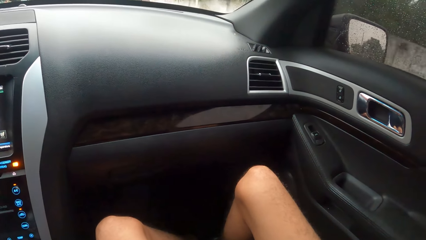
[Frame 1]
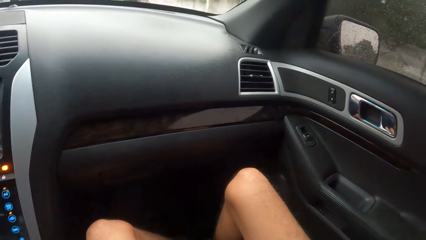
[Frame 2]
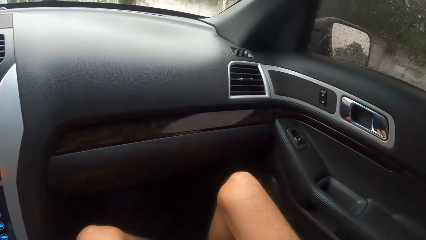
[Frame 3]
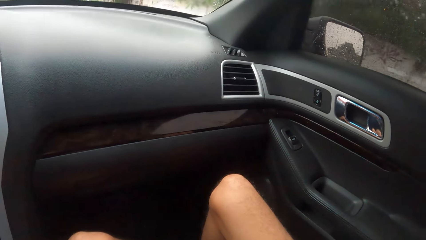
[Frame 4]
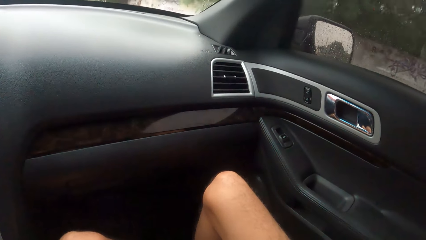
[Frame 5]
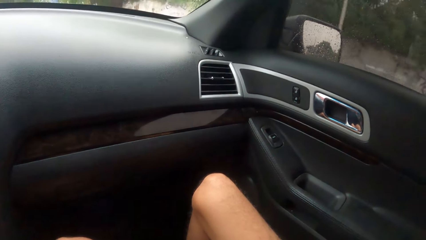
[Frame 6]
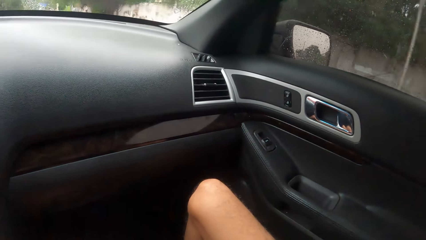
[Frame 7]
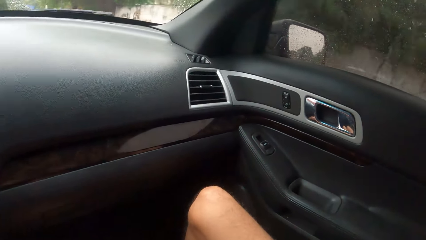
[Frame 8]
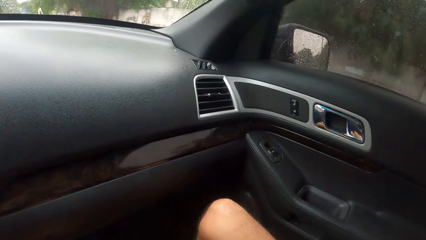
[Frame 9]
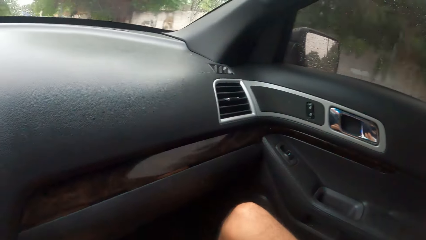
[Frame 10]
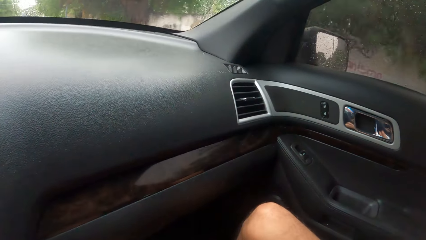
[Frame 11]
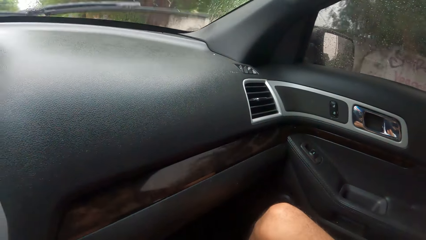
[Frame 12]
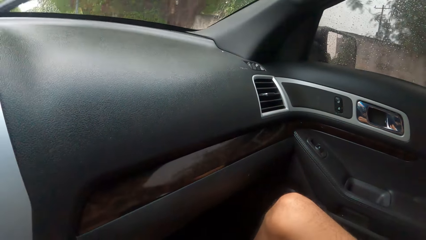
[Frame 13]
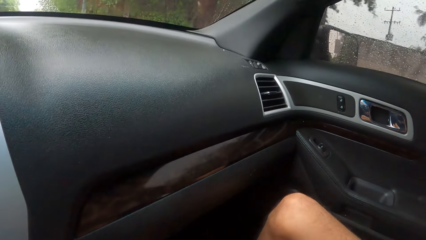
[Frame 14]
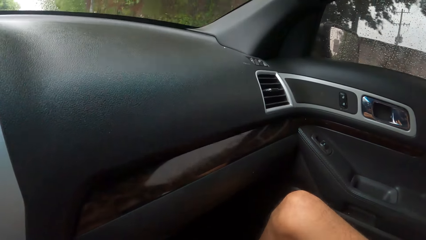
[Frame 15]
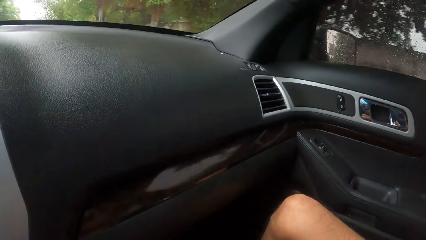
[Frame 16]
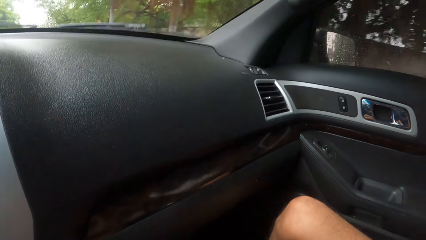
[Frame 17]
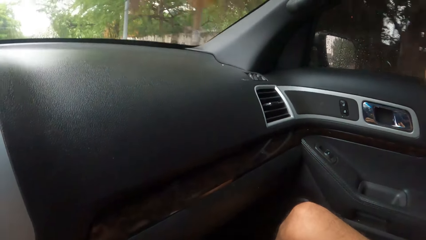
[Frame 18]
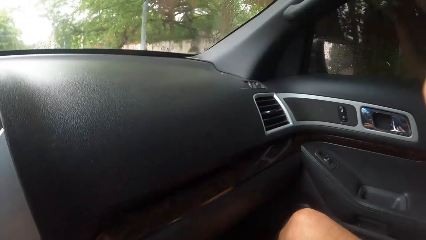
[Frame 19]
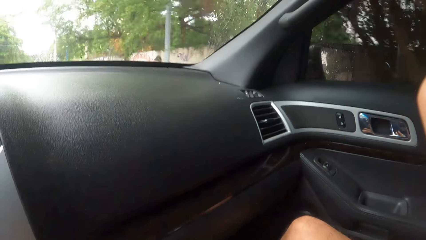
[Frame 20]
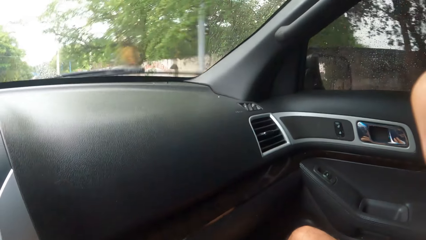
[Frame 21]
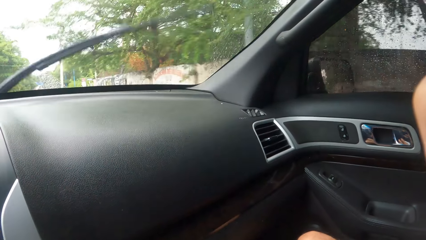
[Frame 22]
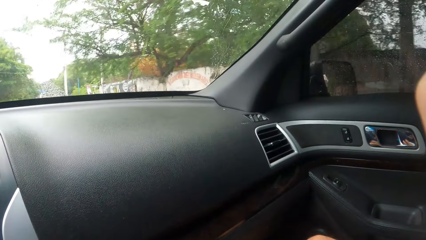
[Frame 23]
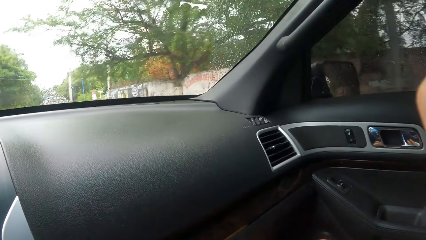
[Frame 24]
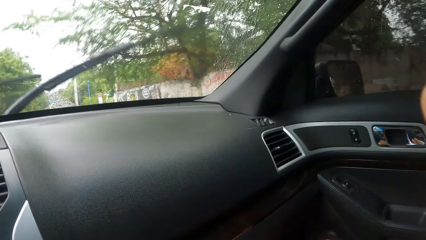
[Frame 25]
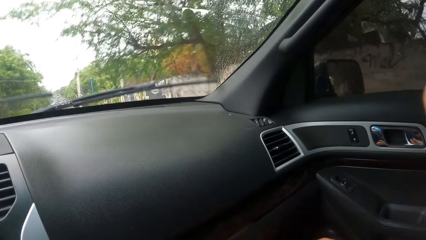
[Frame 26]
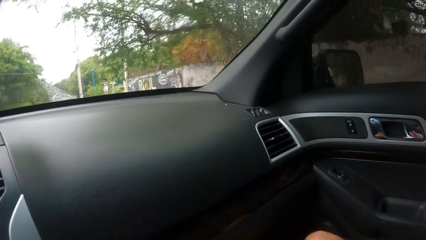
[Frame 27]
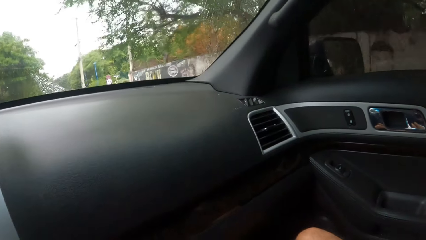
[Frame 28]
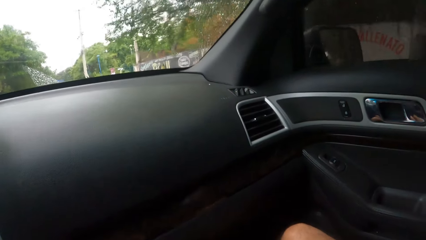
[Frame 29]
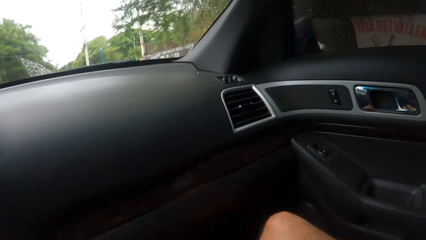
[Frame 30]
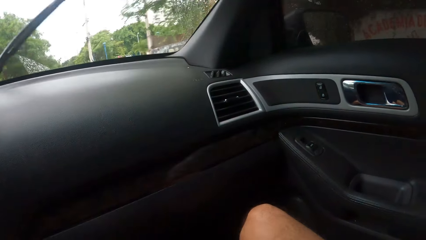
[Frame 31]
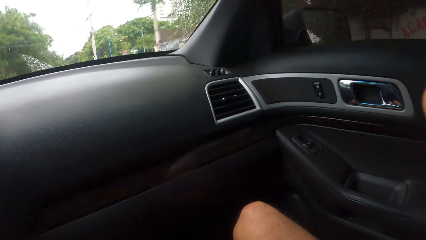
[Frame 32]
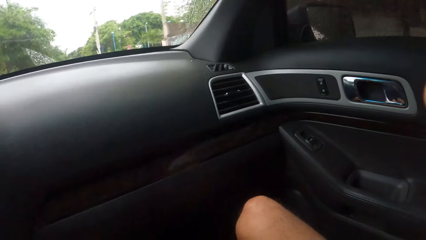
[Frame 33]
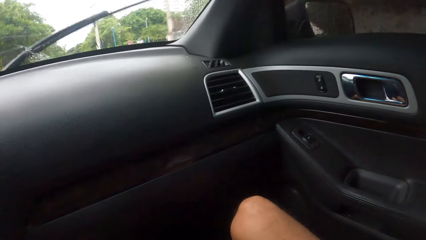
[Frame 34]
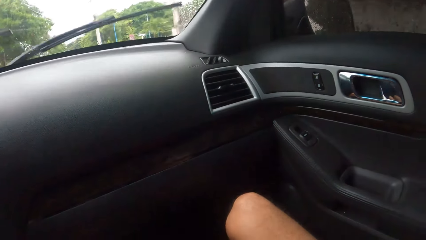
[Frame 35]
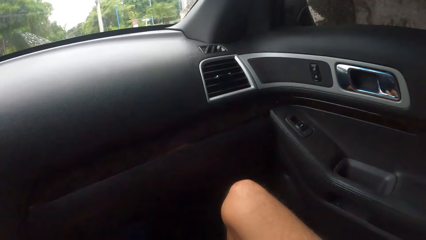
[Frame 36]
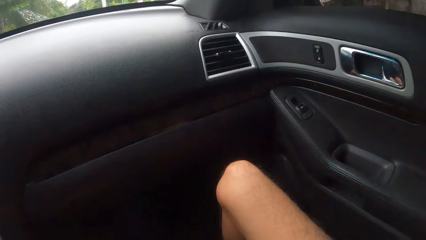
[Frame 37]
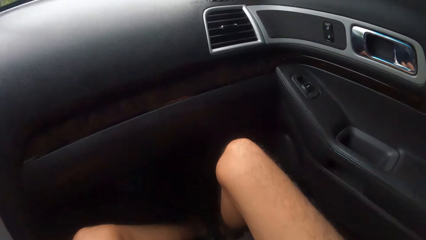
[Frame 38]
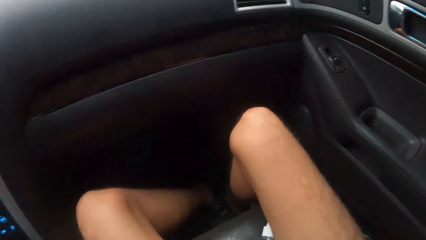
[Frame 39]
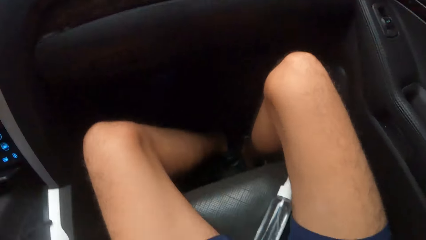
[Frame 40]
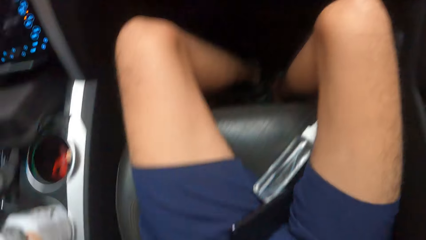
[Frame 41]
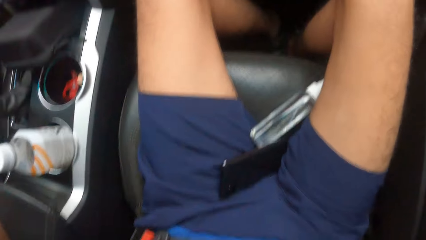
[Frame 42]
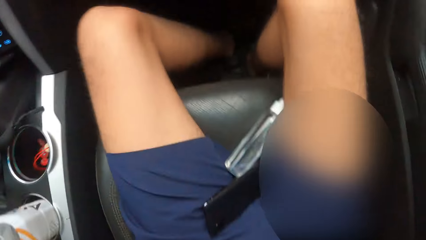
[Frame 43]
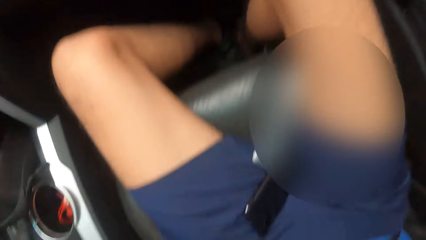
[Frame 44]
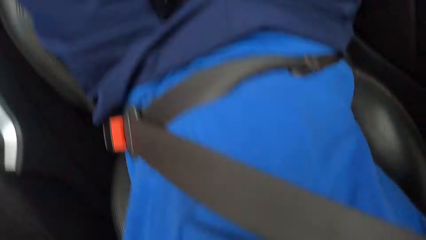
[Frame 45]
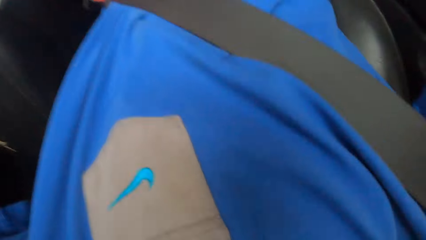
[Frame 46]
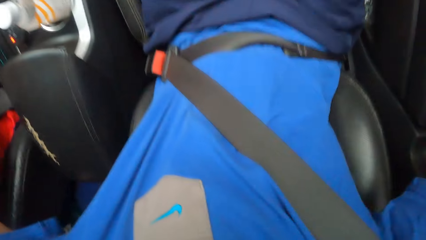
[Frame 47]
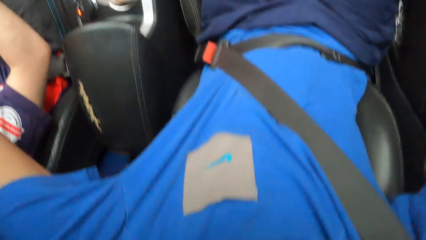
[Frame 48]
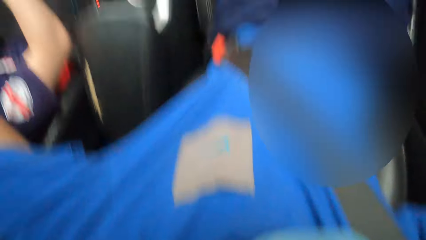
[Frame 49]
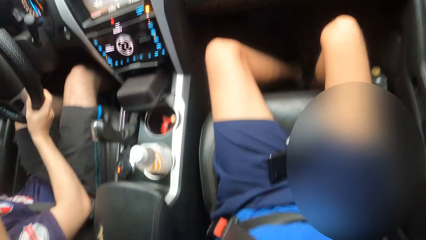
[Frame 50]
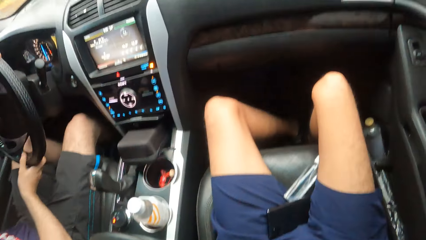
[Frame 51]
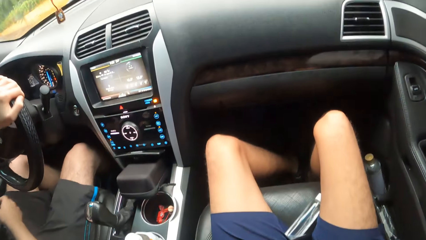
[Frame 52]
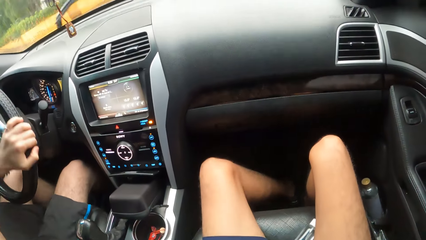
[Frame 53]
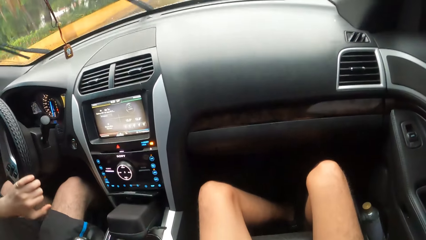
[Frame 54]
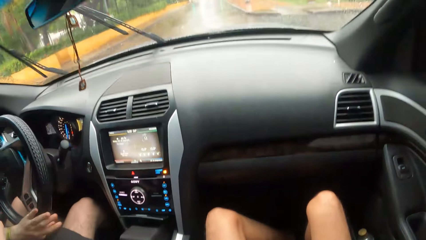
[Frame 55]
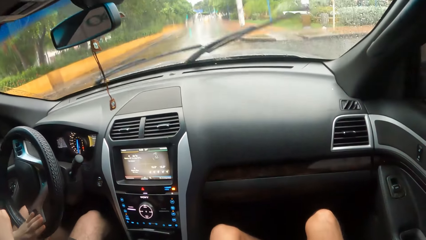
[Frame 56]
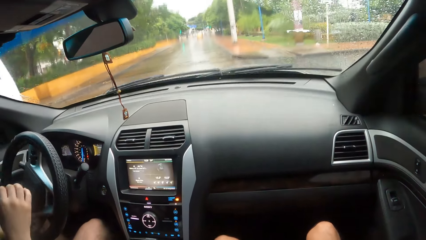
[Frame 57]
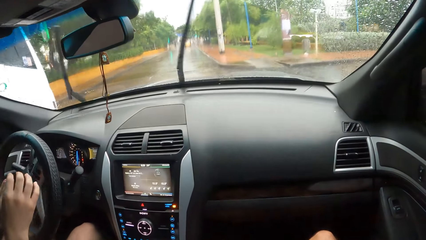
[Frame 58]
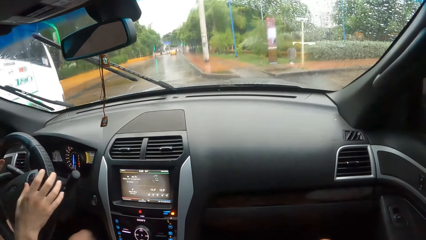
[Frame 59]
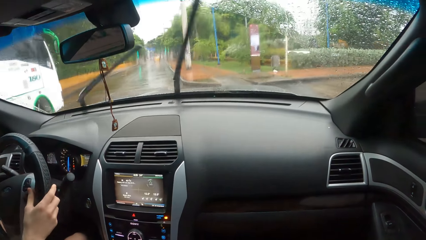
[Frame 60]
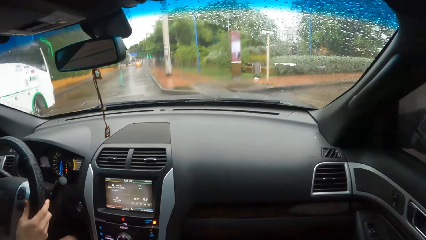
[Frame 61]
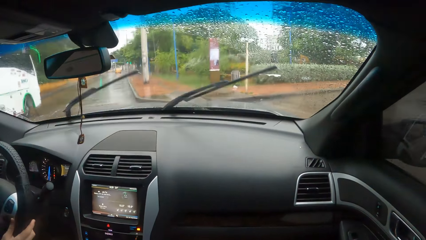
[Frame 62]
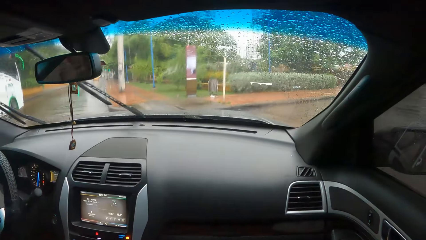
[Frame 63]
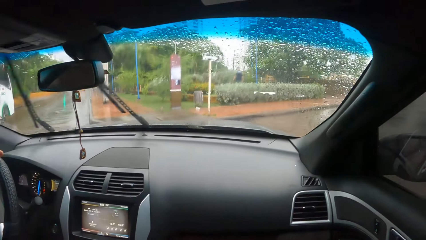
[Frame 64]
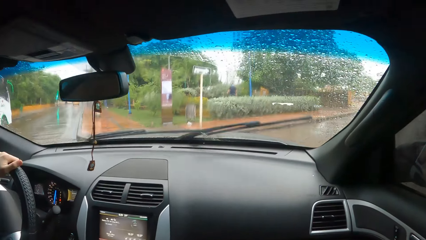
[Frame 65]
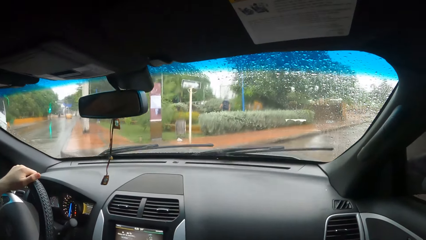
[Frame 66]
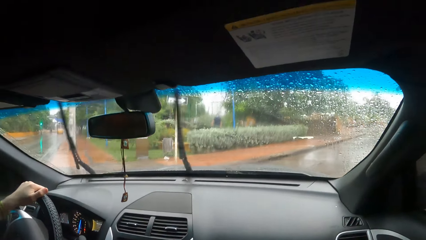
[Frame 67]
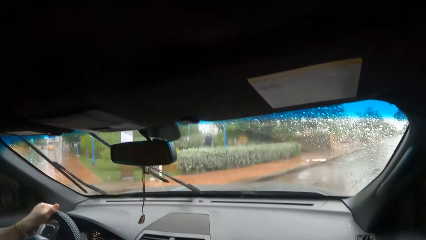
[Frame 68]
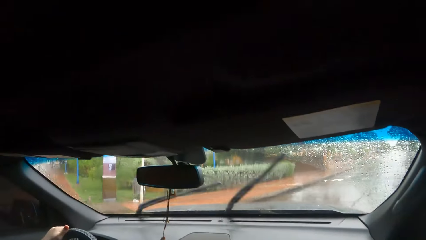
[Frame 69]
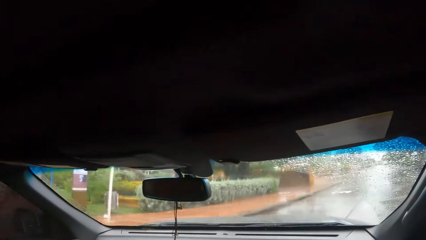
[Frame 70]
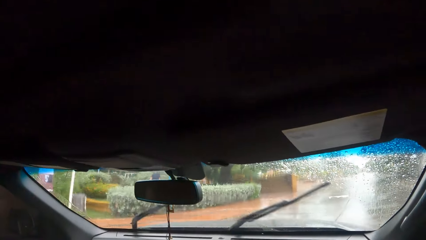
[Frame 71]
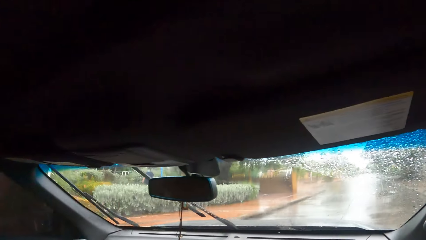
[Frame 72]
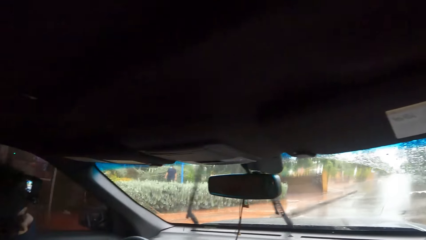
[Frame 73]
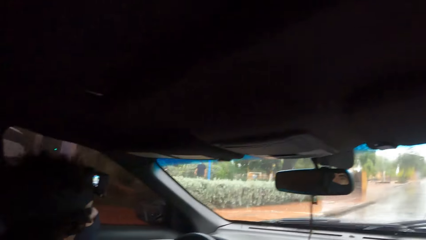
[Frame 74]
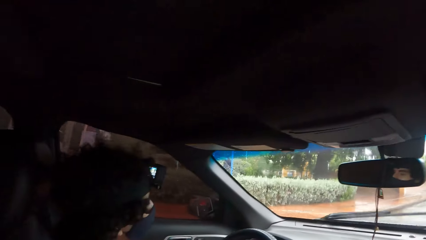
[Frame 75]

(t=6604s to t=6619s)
The camera wearer wears the camera.
